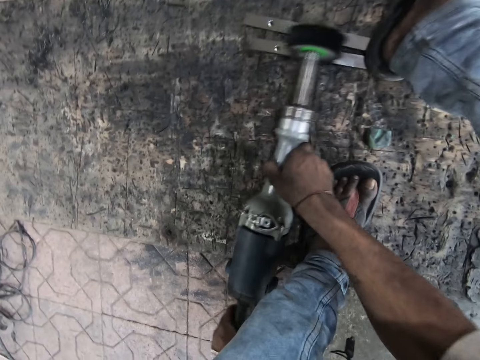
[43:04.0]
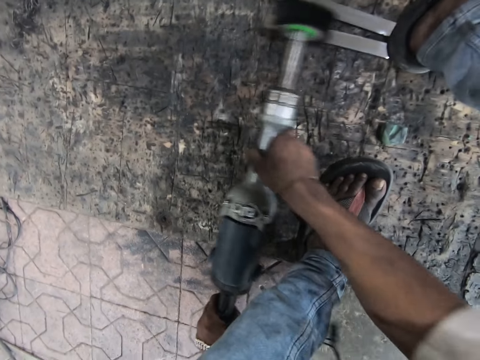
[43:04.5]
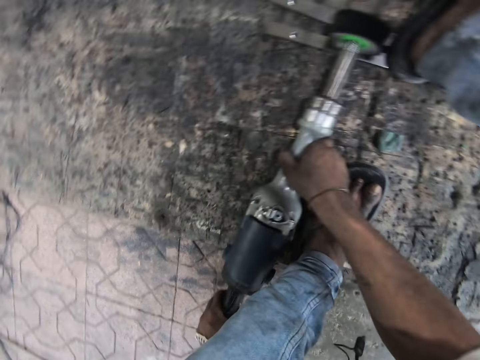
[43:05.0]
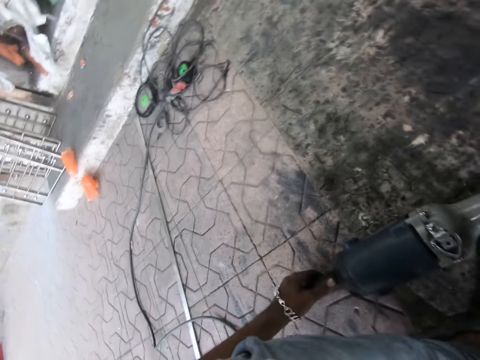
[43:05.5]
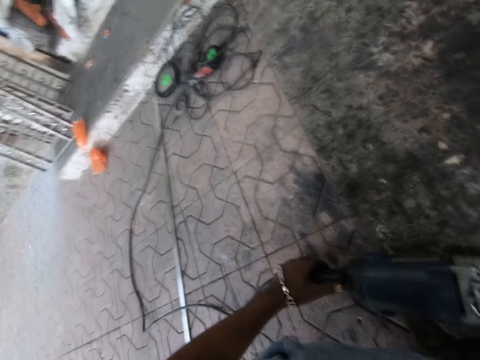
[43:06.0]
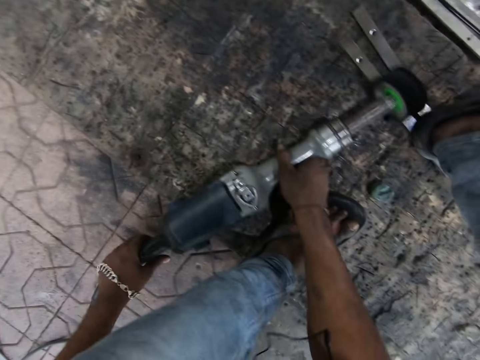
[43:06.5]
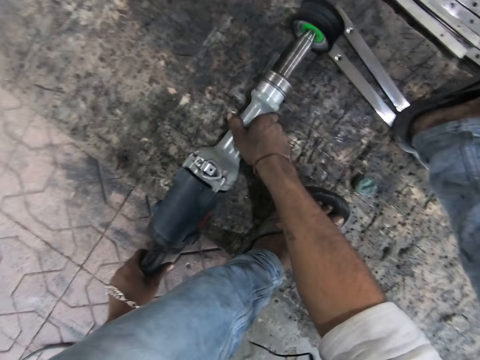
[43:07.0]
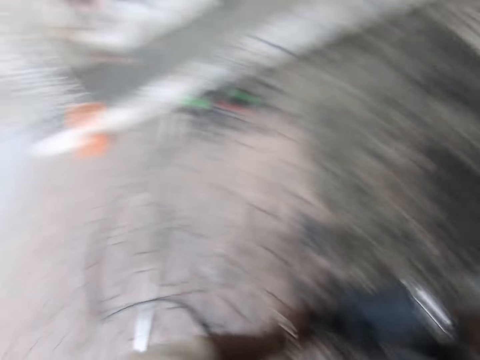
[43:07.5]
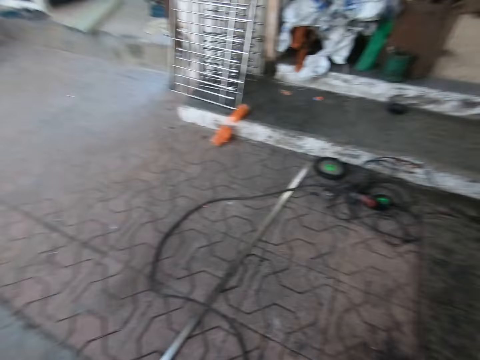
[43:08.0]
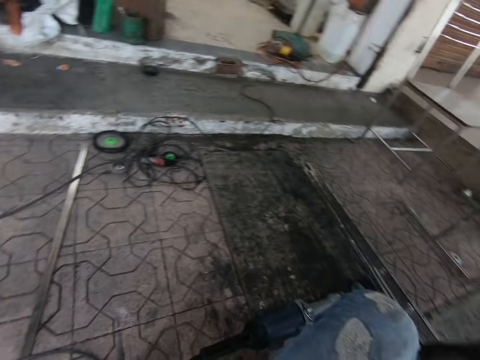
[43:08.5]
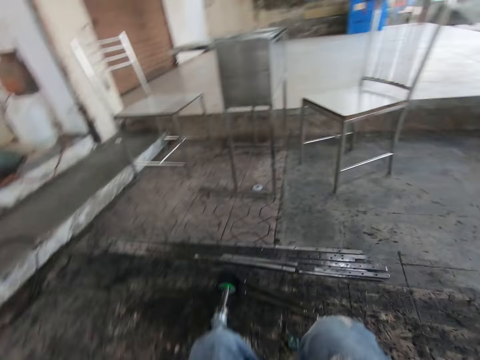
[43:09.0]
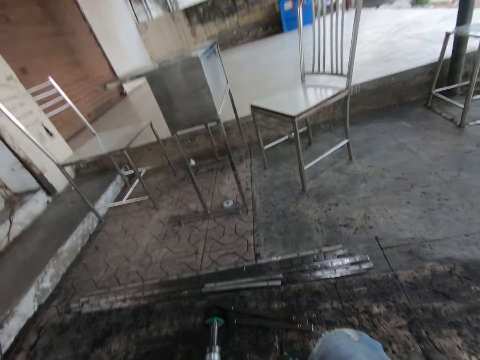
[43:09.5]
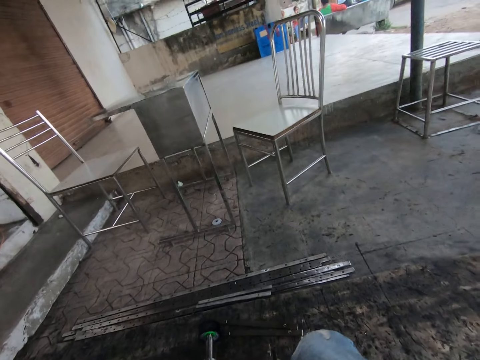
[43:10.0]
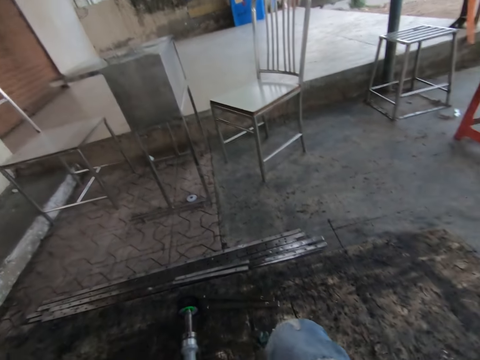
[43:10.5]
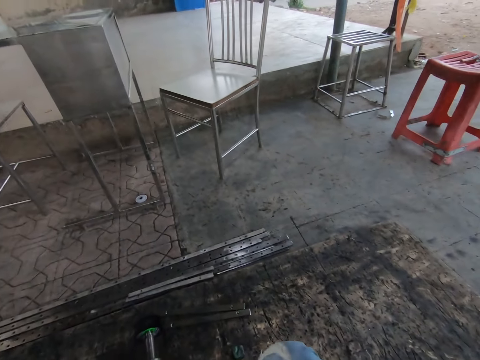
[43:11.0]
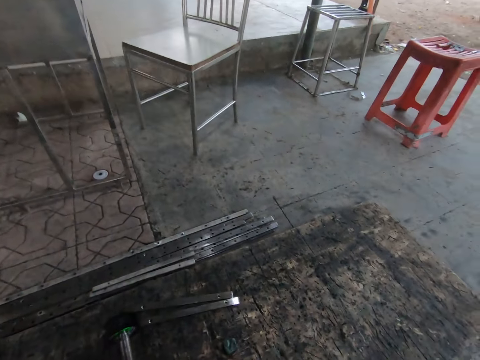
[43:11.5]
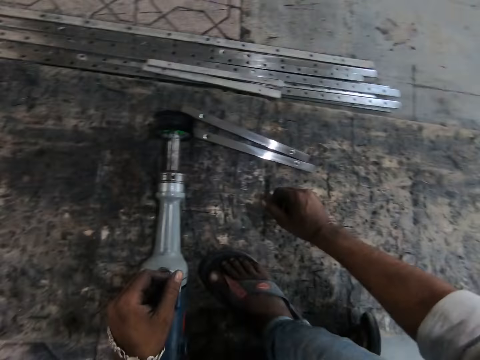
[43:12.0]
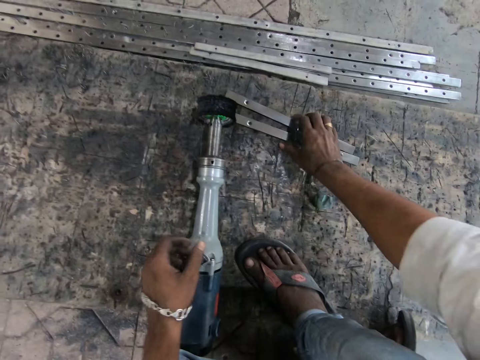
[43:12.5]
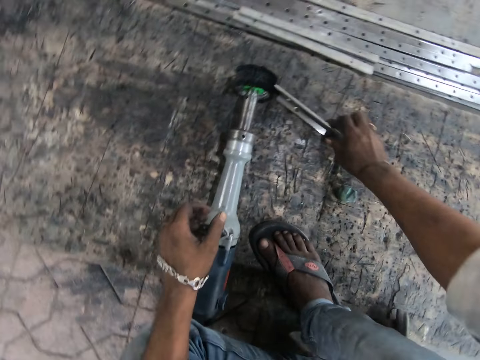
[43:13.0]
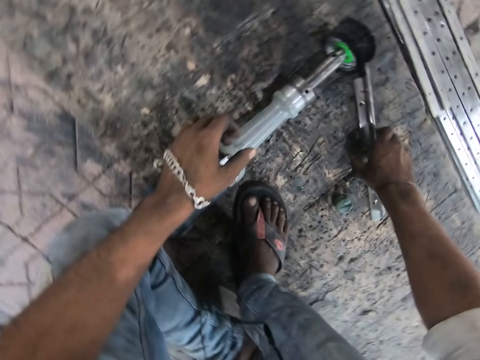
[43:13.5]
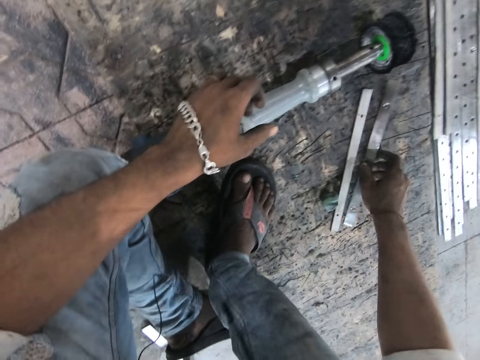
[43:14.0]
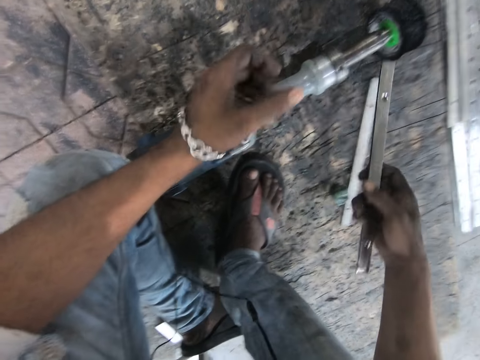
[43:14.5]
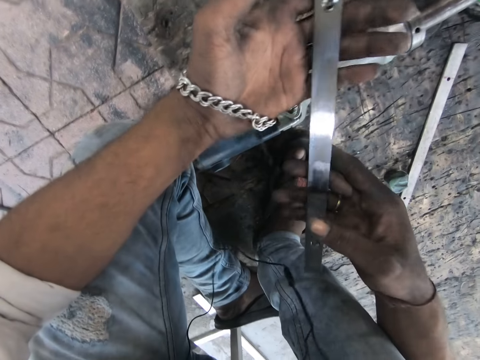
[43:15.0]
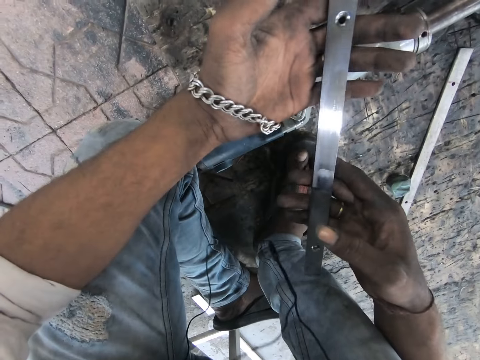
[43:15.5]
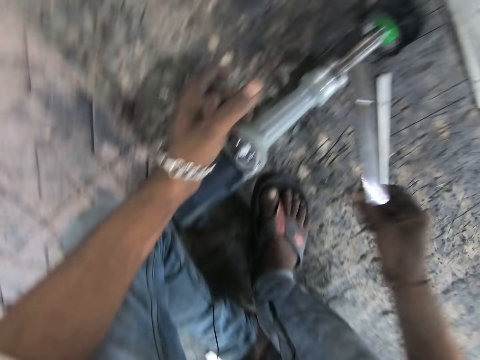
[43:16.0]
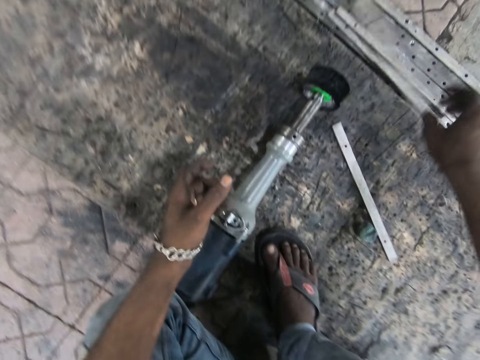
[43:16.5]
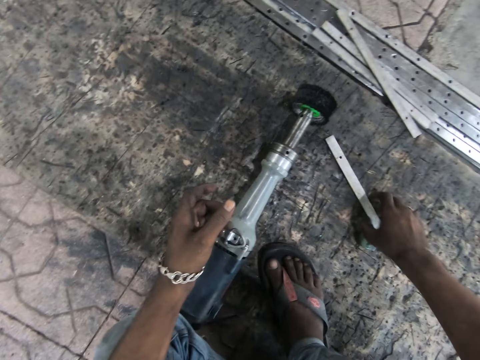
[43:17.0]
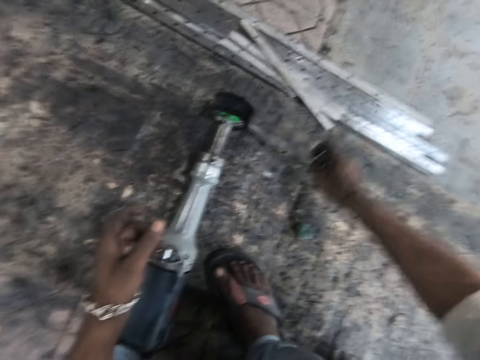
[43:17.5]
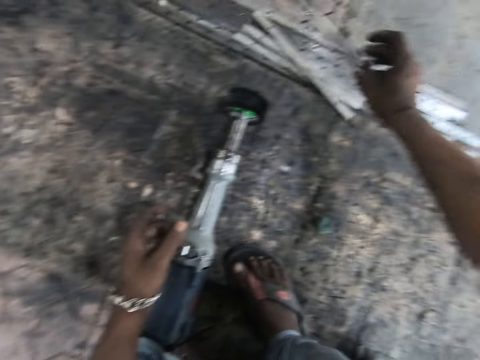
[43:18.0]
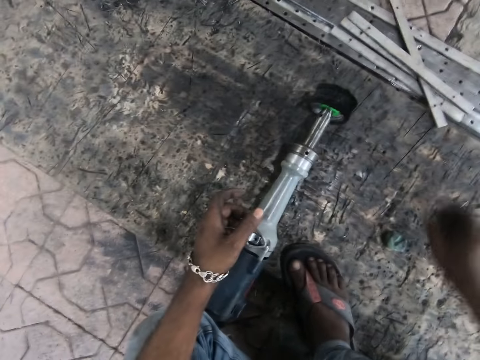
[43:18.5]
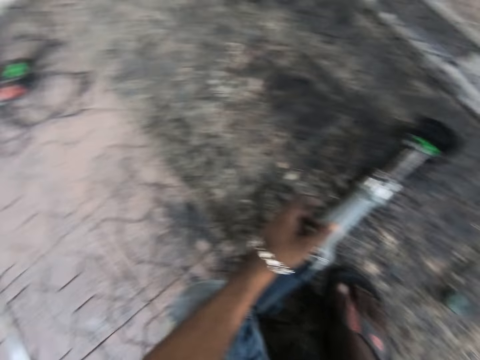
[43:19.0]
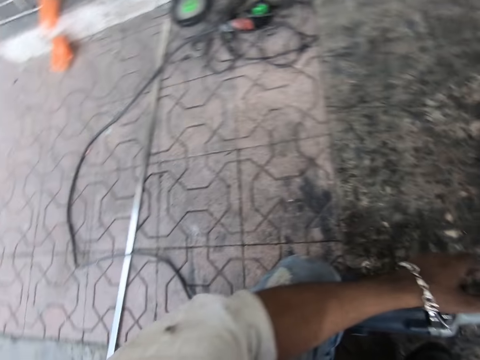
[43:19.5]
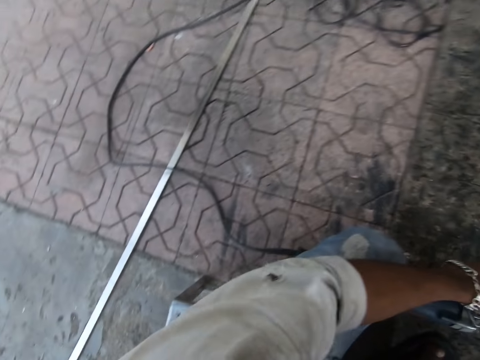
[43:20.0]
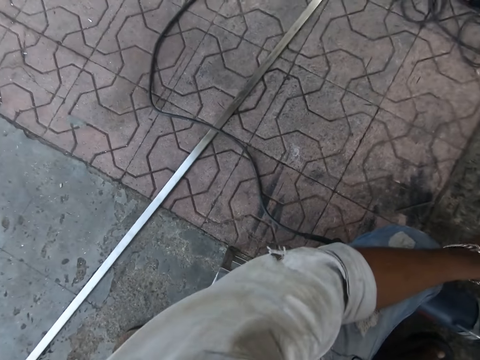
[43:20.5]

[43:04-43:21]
The camera wearer turns off the rotary tool. They let go of the rotary tool. They pick up a piece of metal. They look at the piece of metal. They throw the piece of metal on a pile of metals on the ground. They take the second metal. They throw the piece of metal on the pile of metals on the ground.

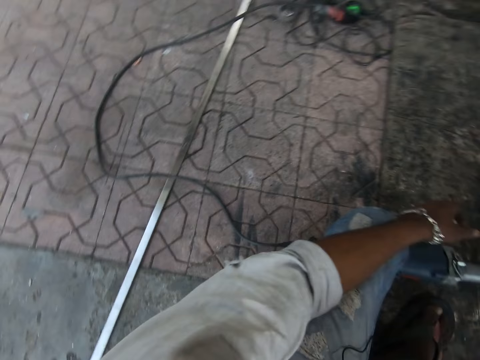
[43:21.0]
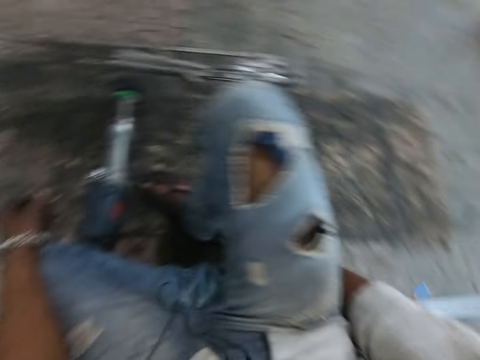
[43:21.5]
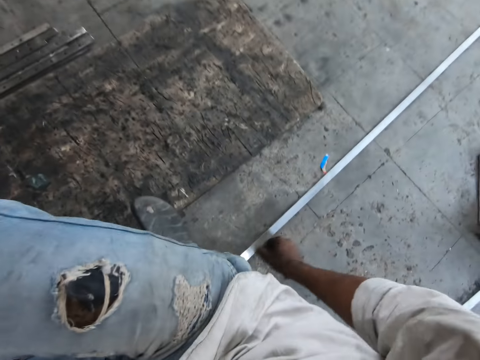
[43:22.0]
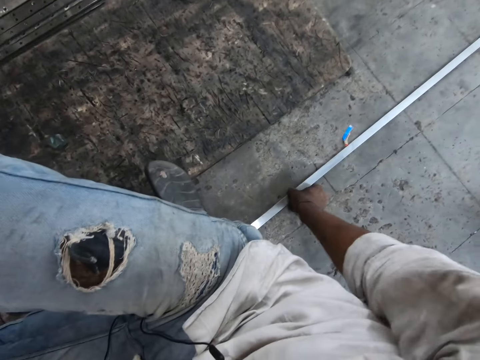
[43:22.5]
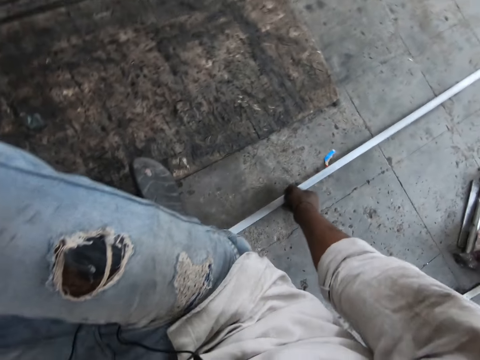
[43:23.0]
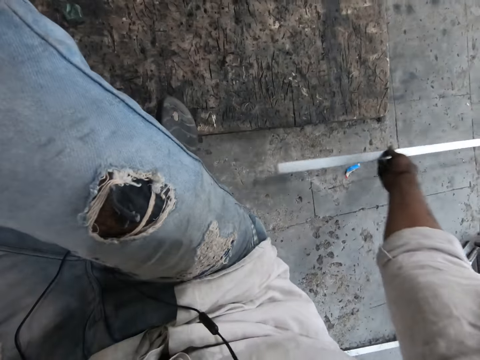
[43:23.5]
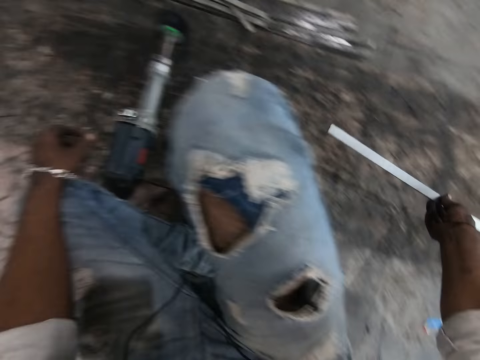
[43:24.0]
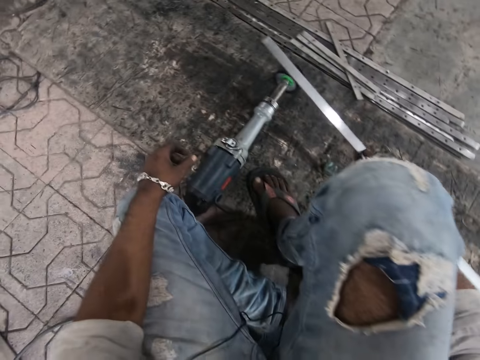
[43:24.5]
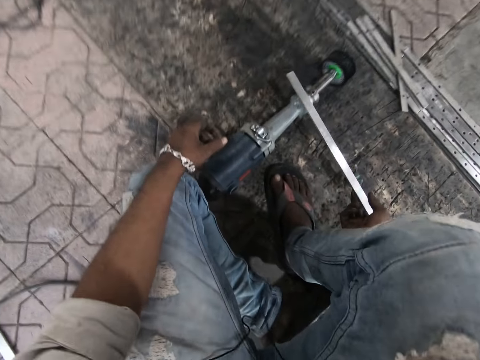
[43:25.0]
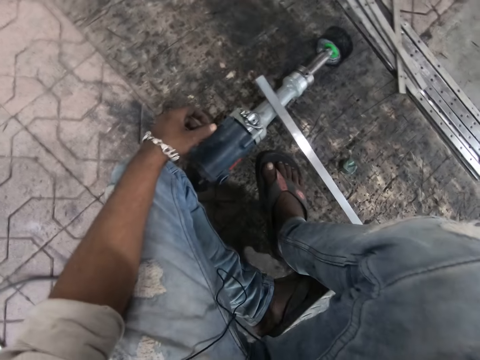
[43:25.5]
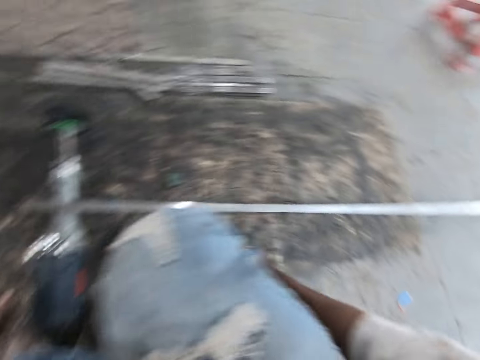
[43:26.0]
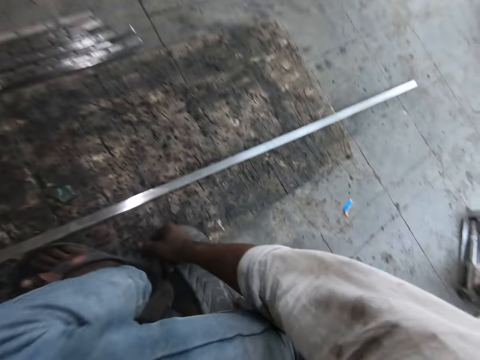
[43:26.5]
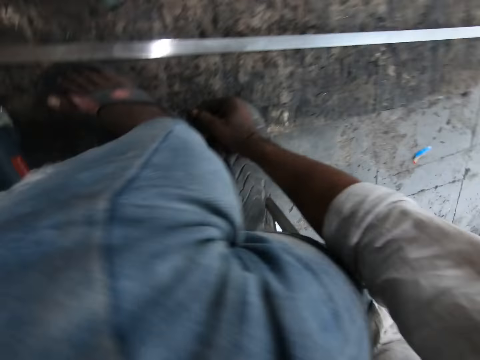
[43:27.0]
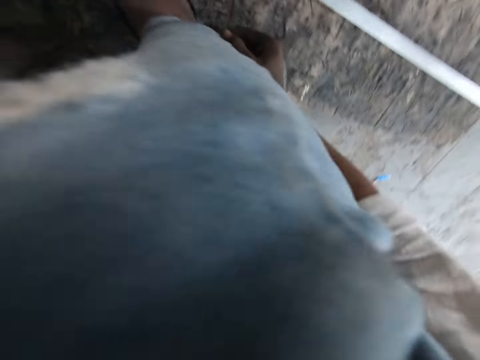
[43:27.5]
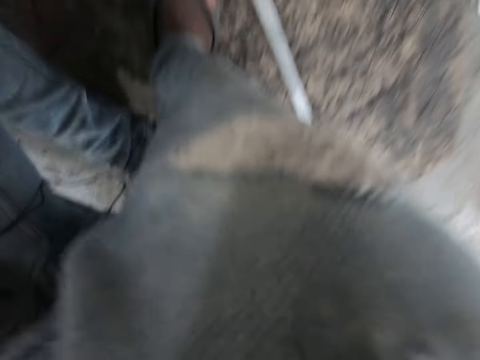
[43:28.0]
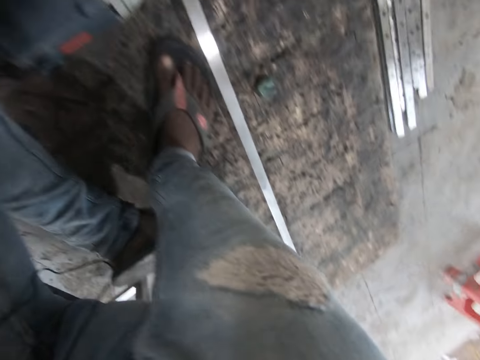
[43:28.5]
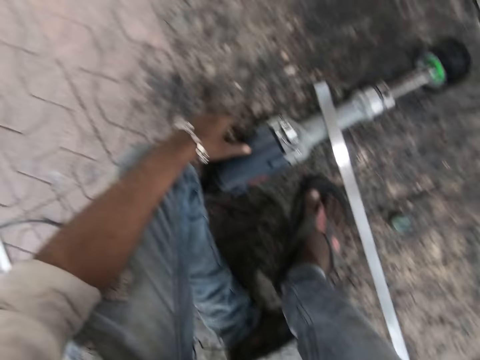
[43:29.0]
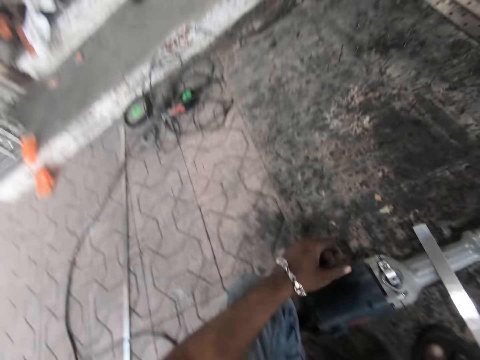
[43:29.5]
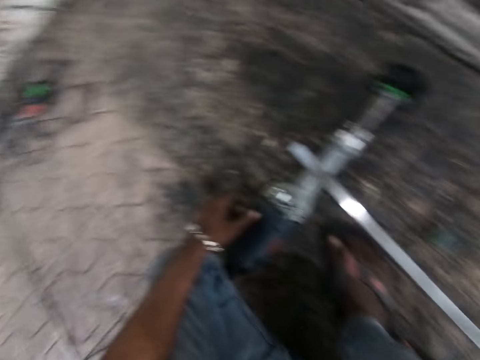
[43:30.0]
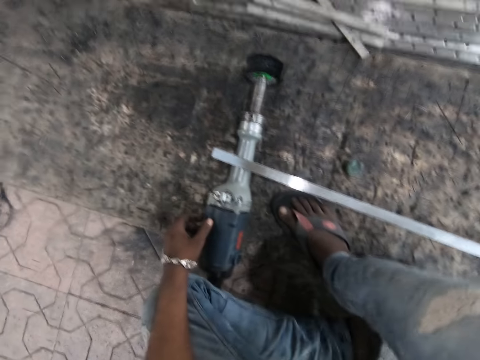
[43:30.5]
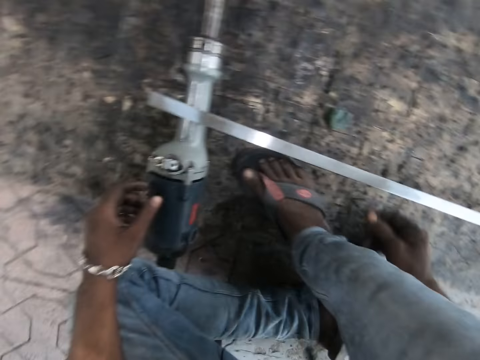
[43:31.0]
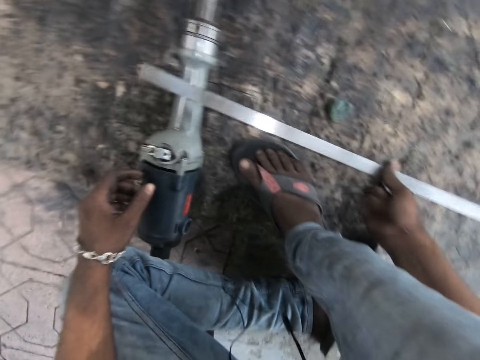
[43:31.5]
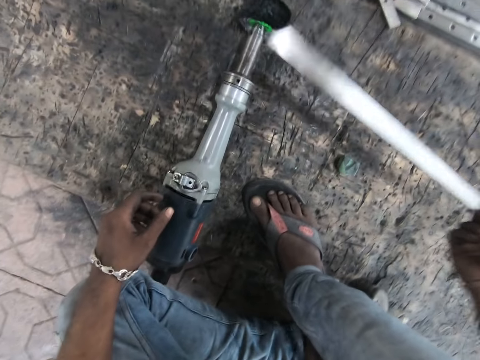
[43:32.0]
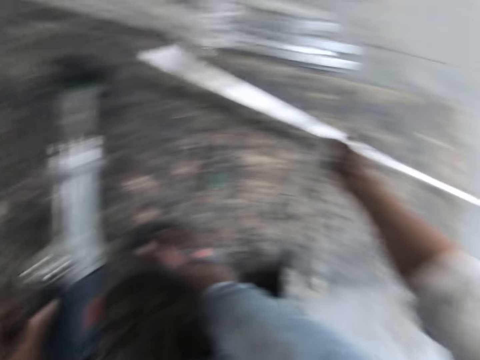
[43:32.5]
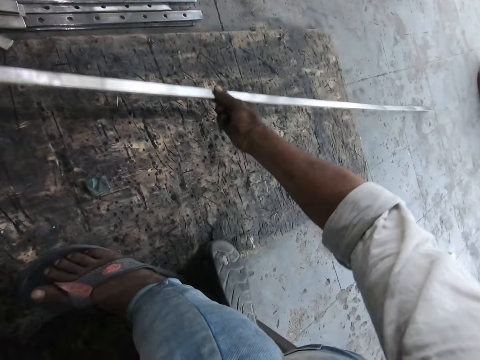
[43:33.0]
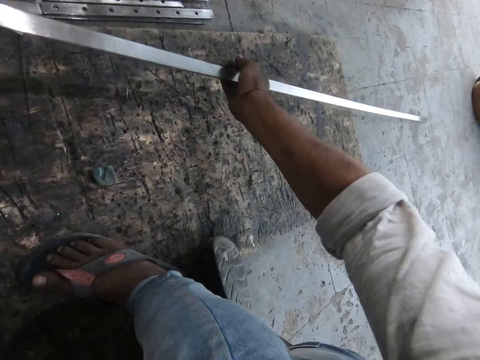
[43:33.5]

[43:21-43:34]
The camera wearer picks up a long piece of metal. He carries the metal strip. He places the tip of the metal on the rotary tool. He looks around. He adjusts the piece of metal. He holds the metal strip with his right hand.
